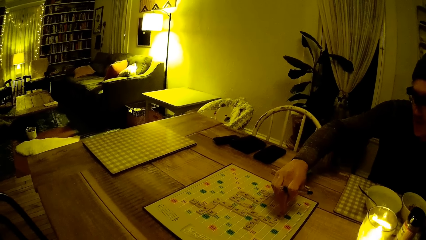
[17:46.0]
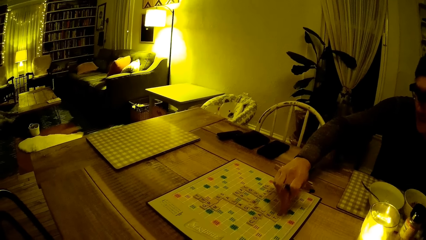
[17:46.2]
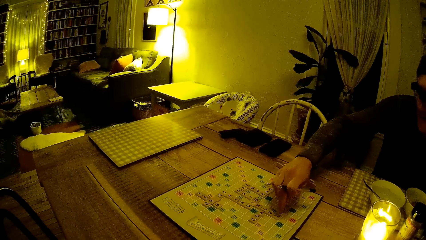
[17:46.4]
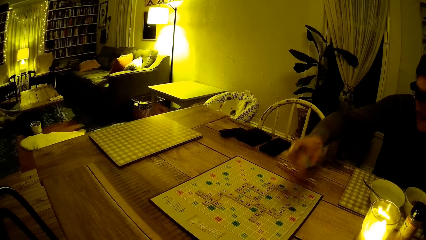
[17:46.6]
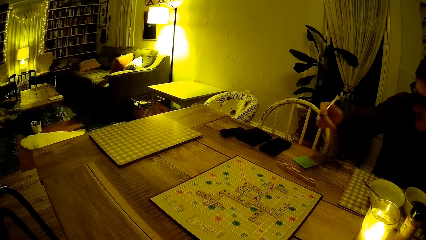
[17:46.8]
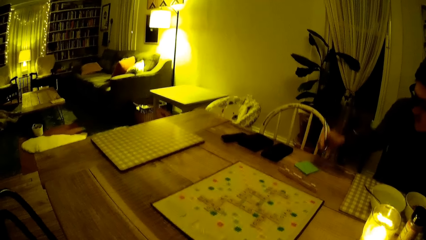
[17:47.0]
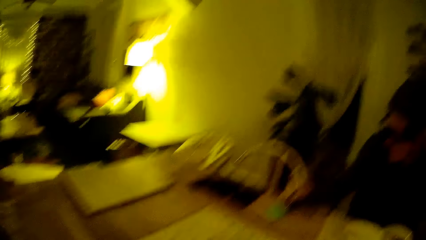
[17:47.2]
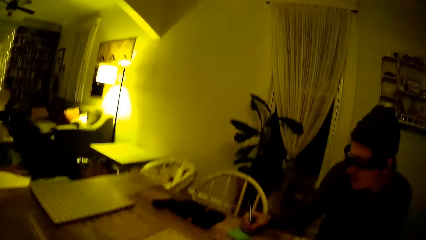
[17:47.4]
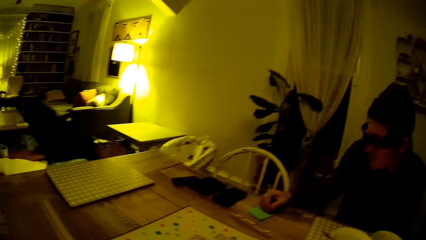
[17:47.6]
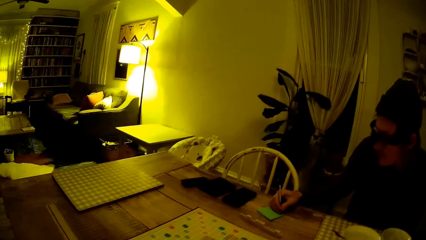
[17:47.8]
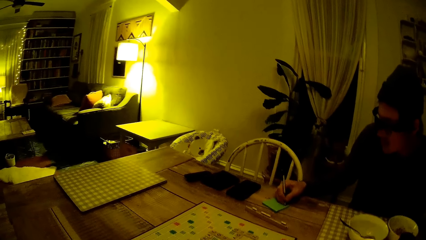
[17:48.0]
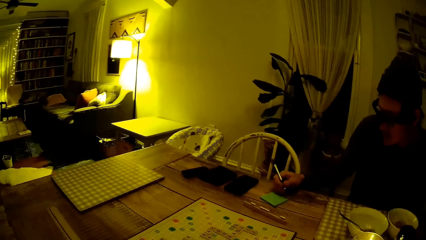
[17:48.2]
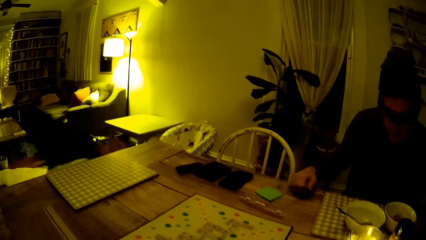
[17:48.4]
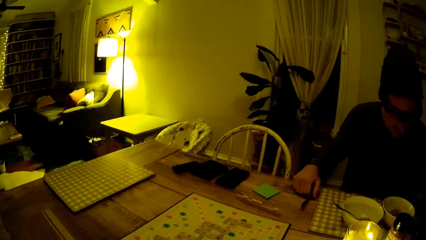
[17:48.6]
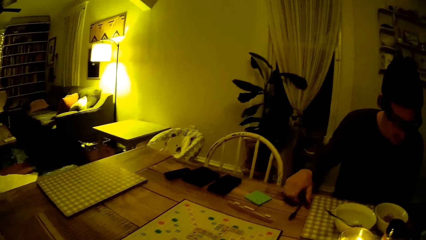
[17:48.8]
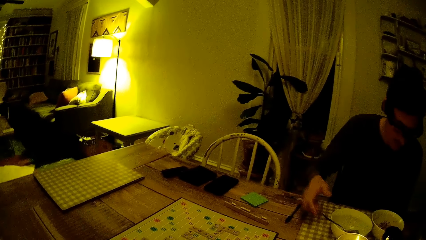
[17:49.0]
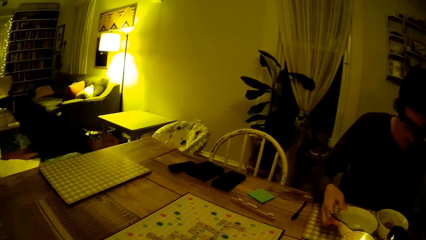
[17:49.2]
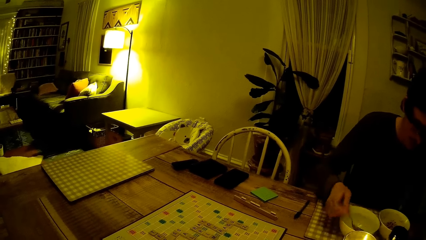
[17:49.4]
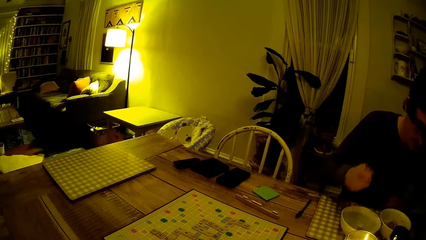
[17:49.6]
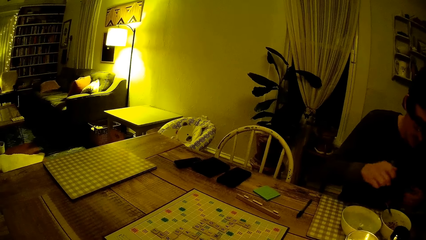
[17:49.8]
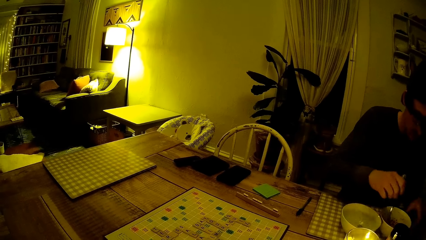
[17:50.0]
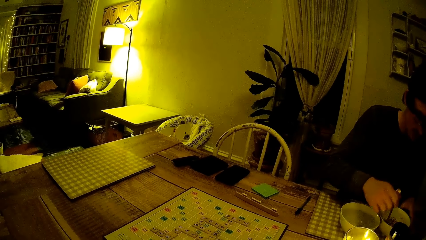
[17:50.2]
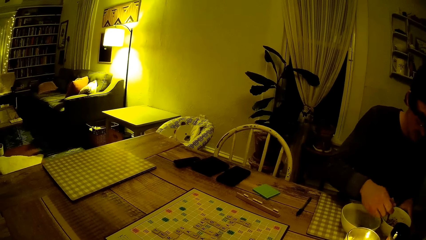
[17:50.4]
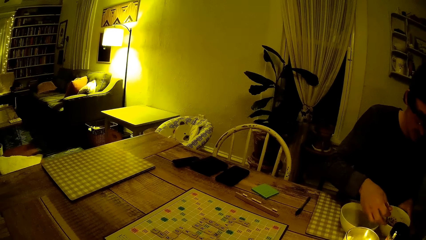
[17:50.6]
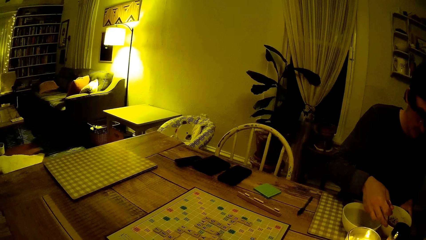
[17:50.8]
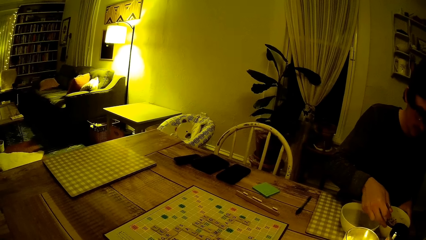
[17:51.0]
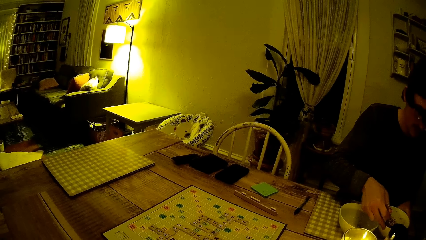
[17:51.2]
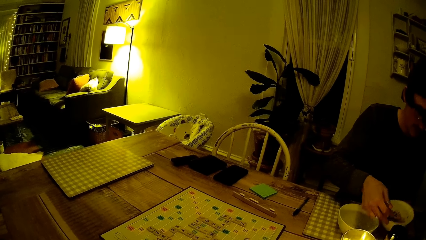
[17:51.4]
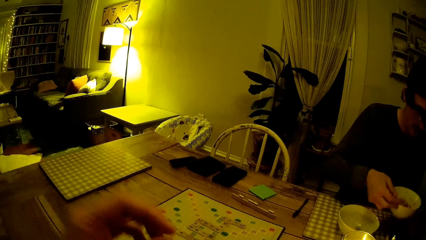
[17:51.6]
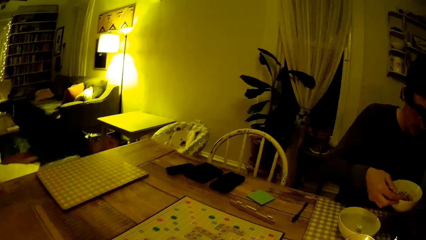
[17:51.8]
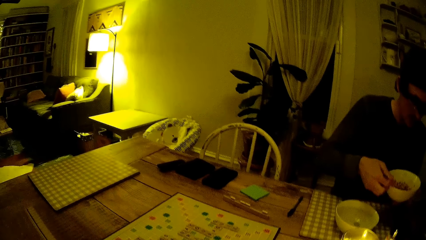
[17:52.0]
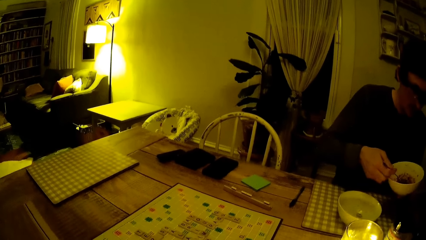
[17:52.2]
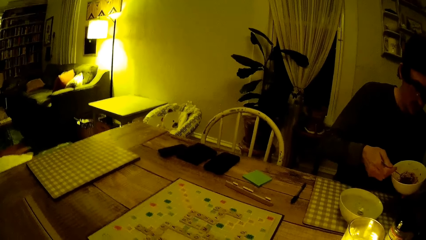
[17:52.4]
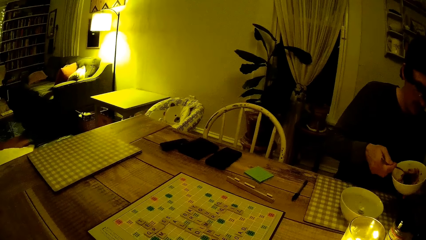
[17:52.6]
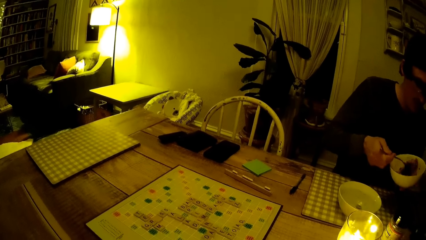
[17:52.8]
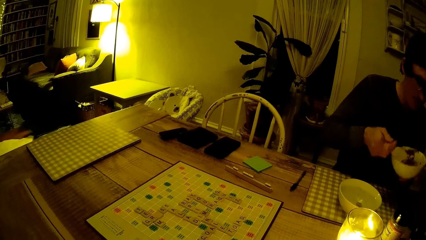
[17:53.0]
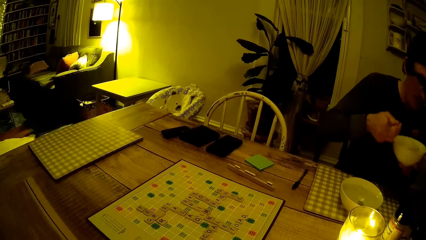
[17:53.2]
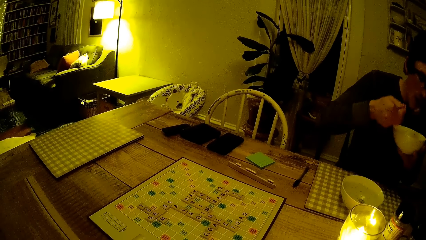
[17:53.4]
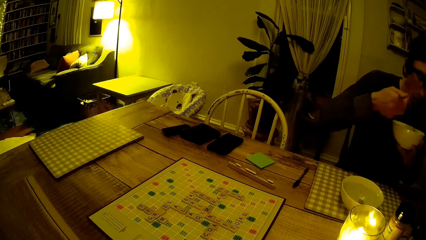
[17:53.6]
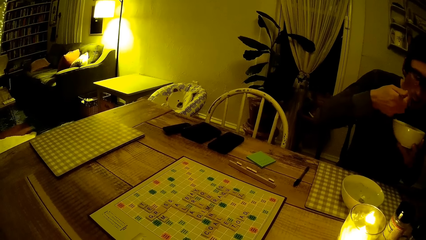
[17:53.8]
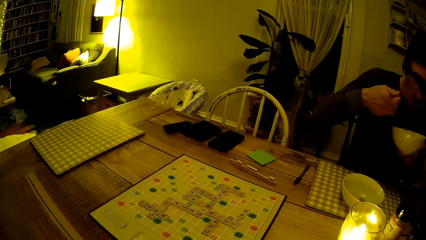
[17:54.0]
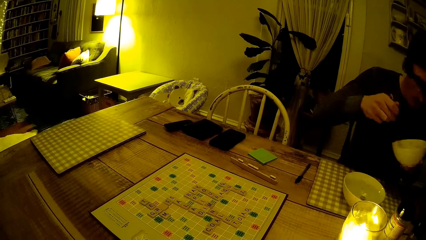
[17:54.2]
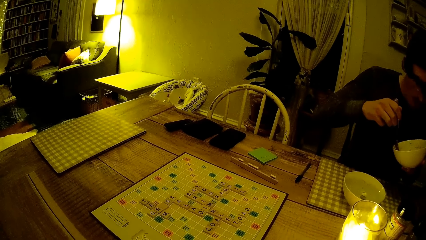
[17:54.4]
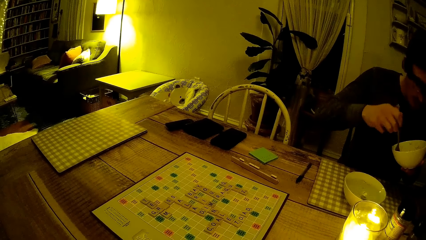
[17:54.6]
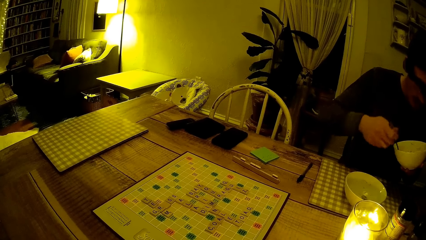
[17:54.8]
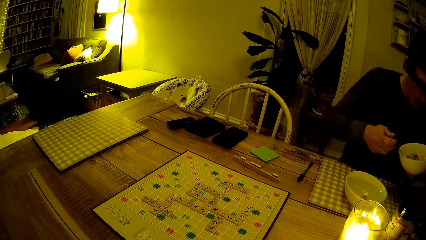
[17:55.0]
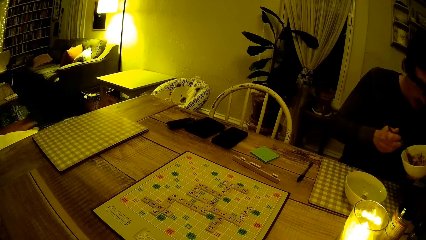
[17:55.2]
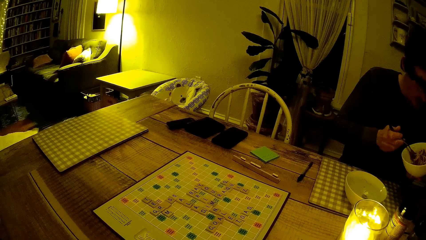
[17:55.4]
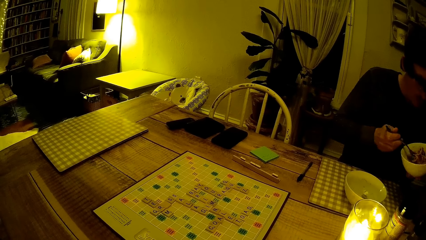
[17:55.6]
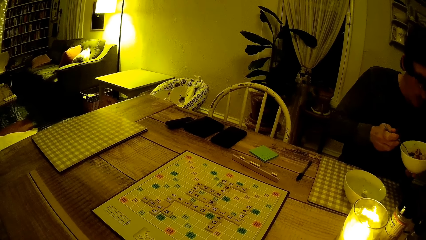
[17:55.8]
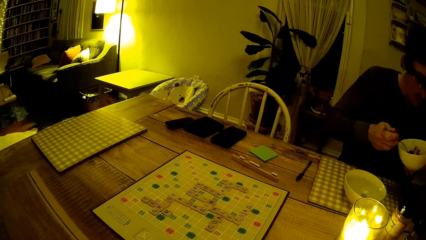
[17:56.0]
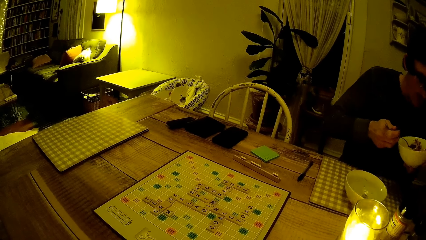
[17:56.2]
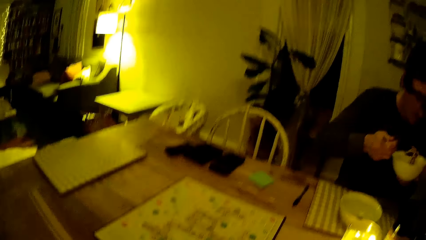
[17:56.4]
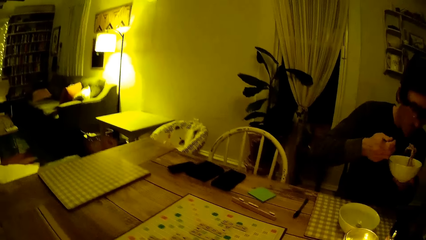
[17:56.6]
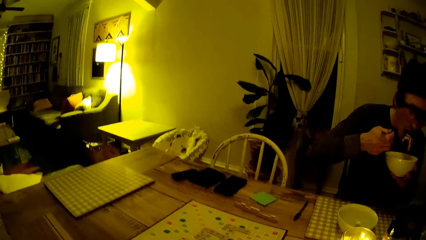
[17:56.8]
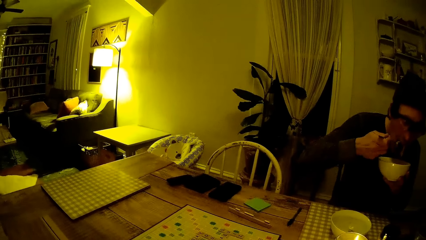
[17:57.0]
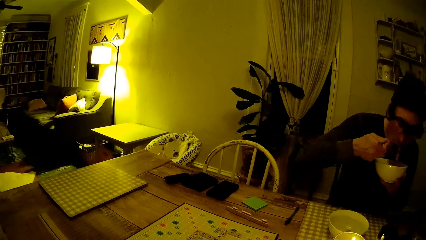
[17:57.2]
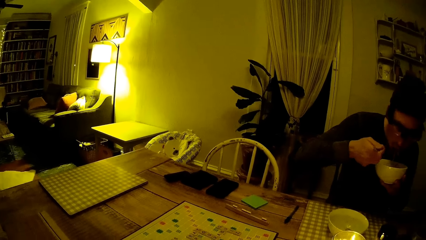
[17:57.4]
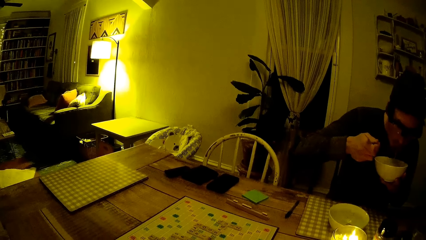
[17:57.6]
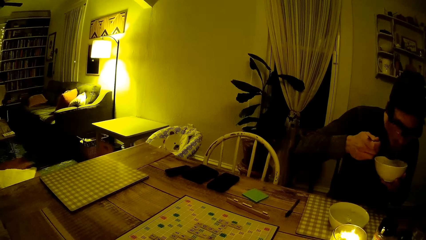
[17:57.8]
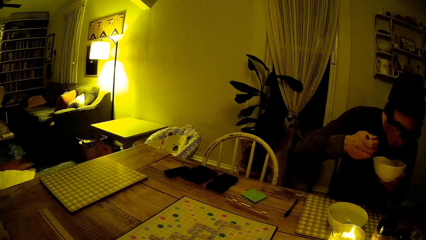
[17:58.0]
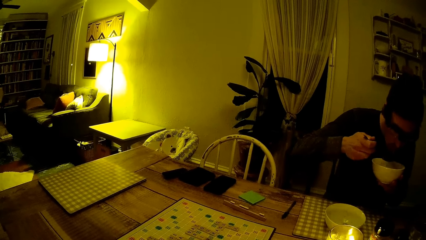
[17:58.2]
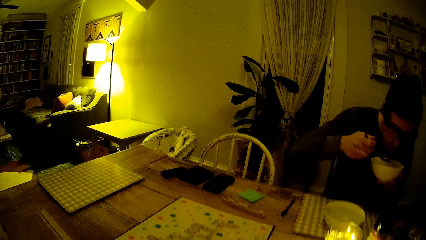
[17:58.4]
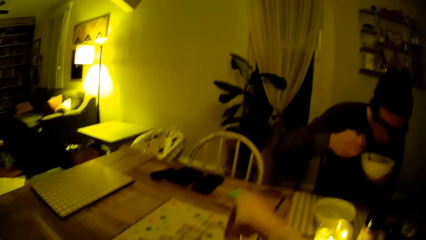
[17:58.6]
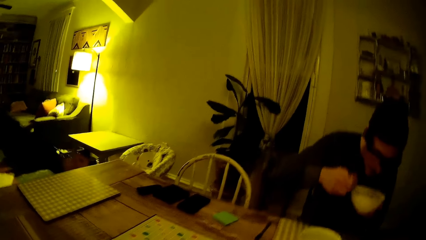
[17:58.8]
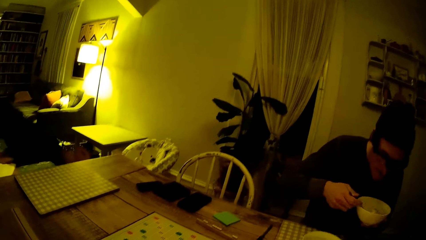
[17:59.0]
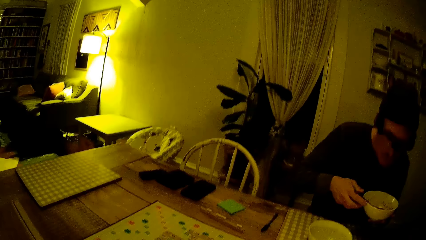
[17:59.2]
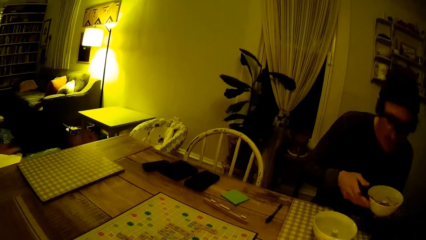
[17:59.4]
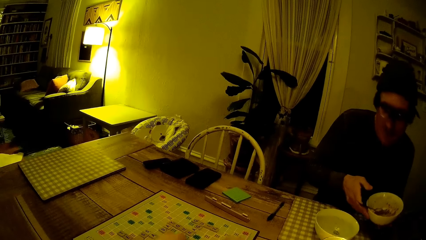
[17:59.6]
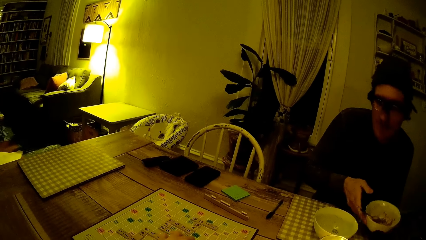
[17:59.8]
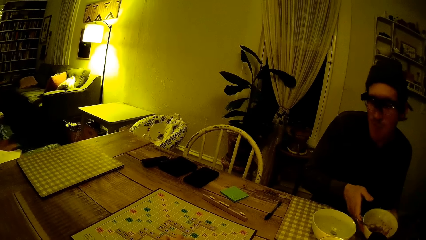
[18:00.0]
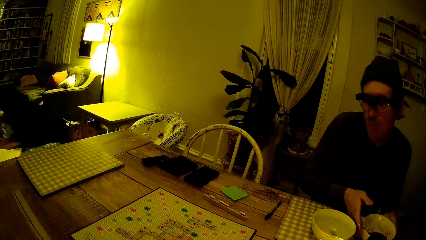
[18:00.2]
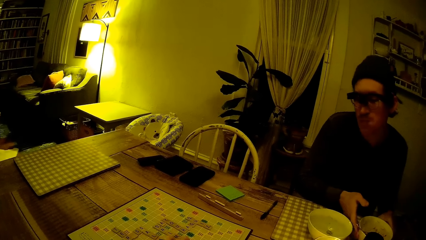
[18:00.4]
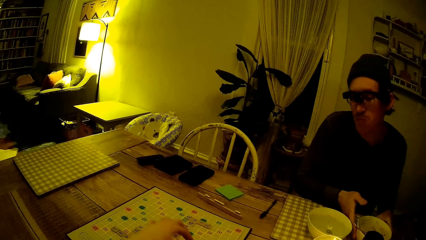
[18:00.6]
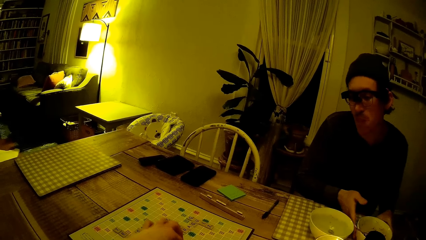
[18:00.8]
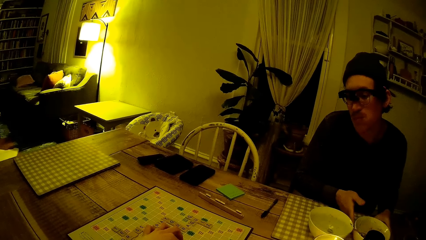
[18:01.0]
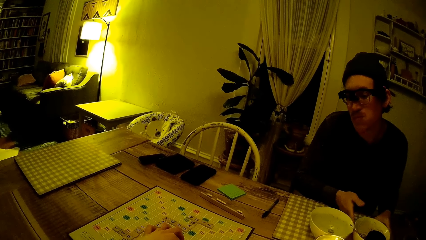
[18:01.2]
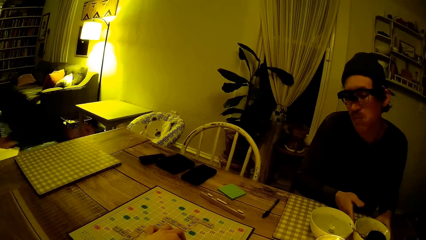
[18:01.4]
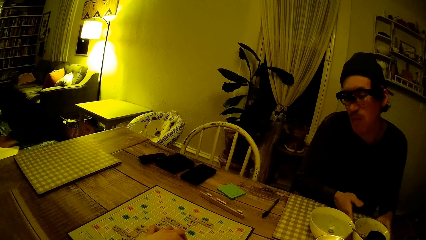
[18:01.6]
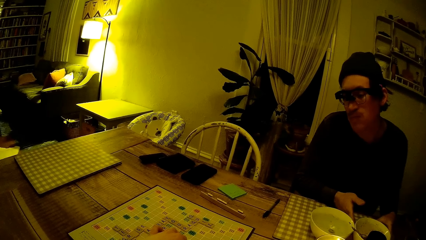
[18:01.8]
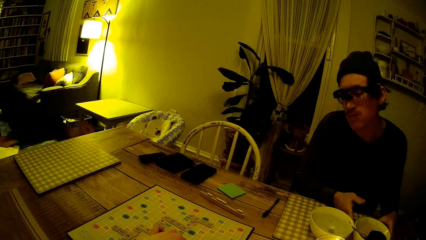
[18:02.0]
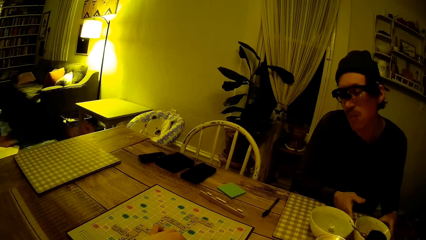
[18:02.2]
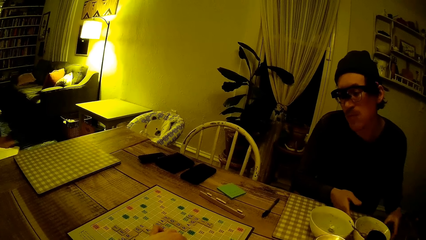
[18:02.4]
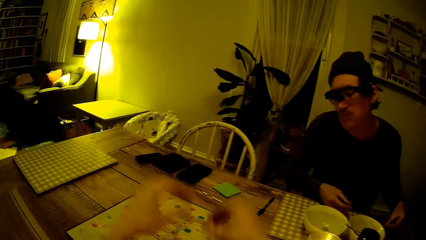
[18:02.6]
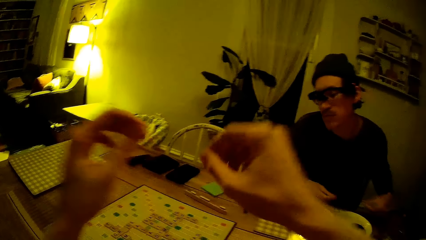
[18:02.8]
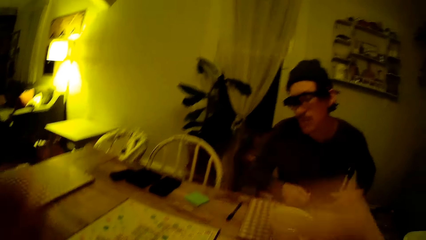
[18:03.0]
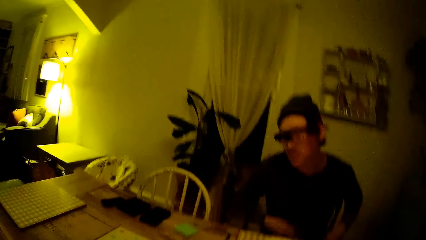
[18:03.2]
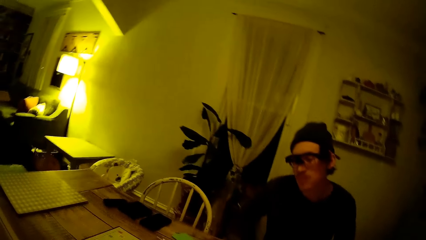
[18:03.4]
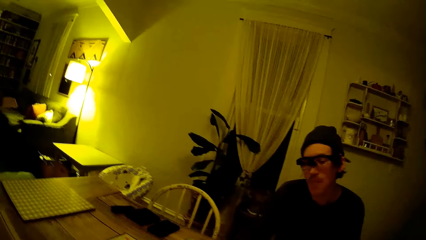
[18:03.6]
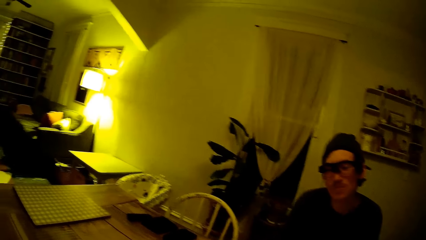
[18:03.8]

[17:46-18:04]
The man writes on a notepad with the pen in his right hand. The man drops the pen on the dining table with his right hand. The man picks up the fork in the bowl of sushi with his right hand. The man puts the fork into the bowl of spaghetti with his right hand. The man carries the bowl of spaghetti with his left hand. The man scoops the spaghetti with a spoon. The man eats spaghetti with the fork in his right hand. The man drops the fork into the bowl of spaghetti with his right hand. The camera wearer drops word tiles on the board game with both hands. The man drops the bowl of spaghetti with both hands.
